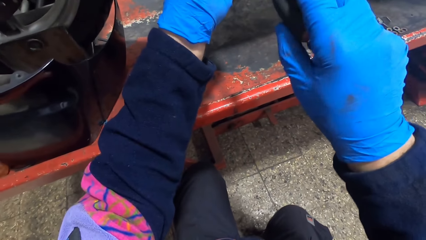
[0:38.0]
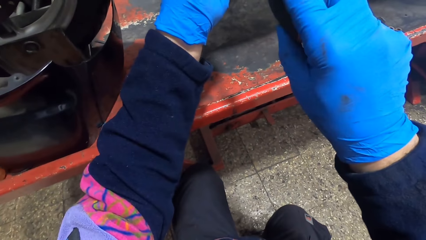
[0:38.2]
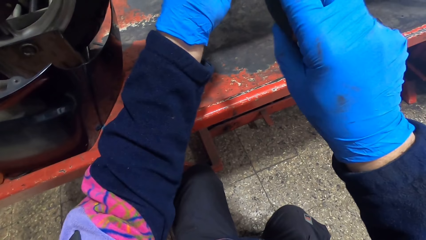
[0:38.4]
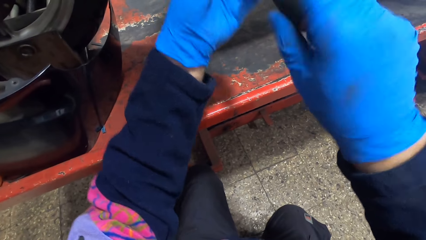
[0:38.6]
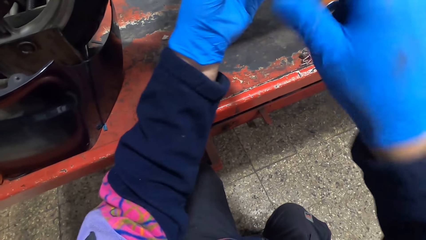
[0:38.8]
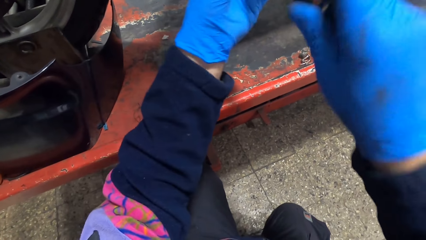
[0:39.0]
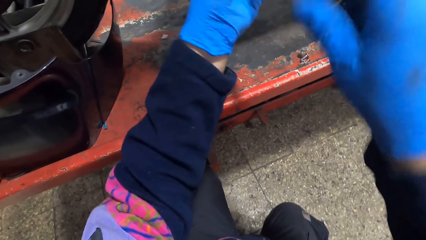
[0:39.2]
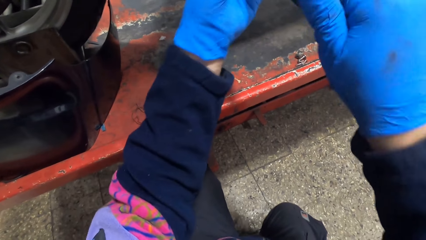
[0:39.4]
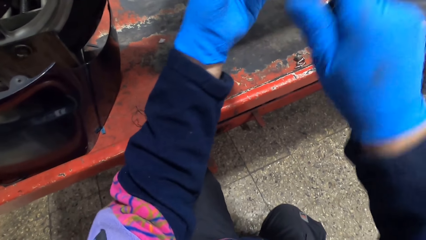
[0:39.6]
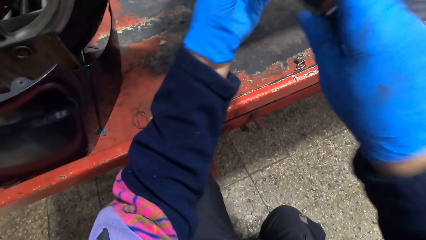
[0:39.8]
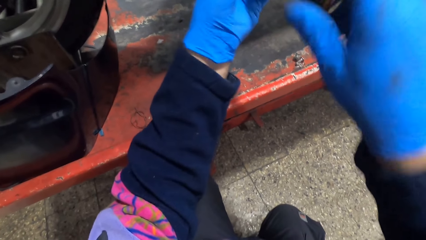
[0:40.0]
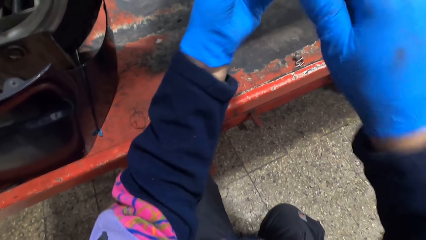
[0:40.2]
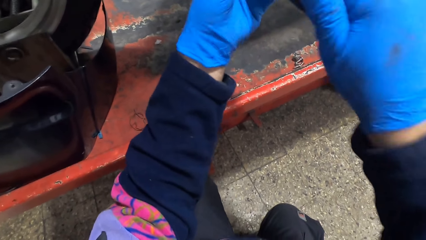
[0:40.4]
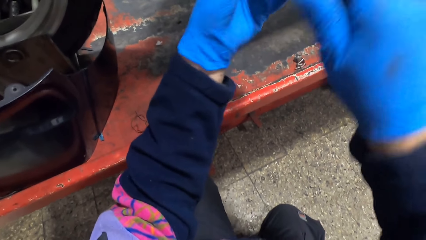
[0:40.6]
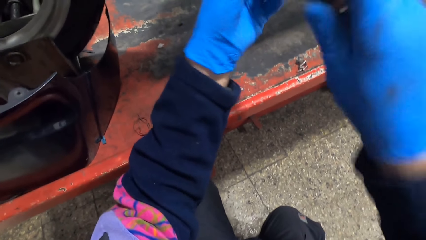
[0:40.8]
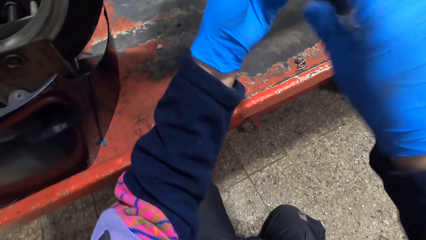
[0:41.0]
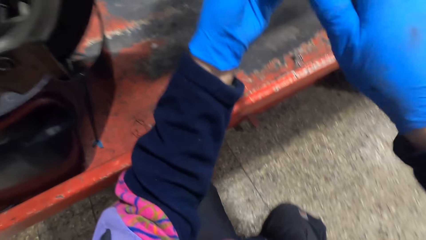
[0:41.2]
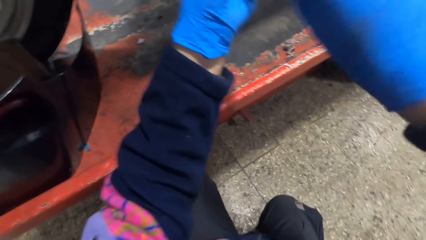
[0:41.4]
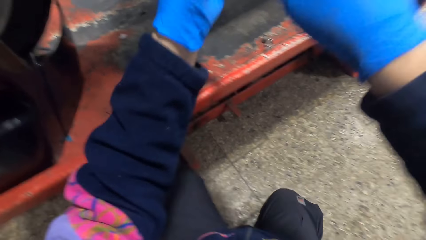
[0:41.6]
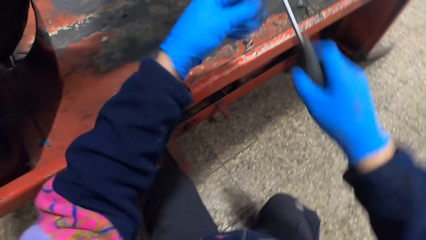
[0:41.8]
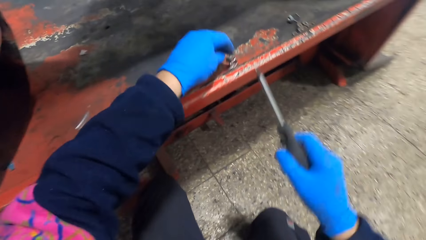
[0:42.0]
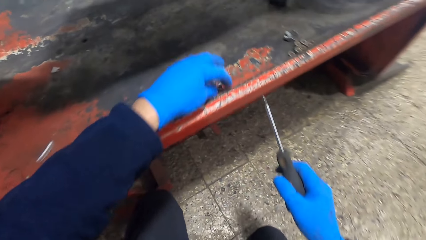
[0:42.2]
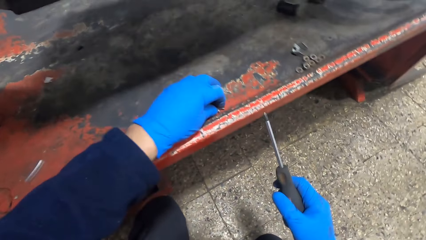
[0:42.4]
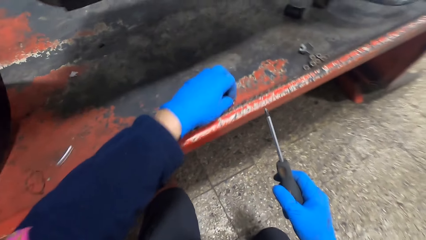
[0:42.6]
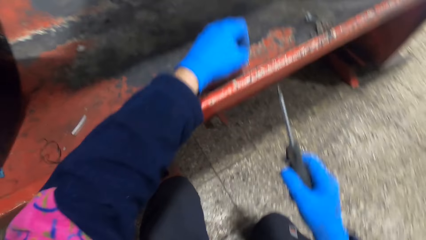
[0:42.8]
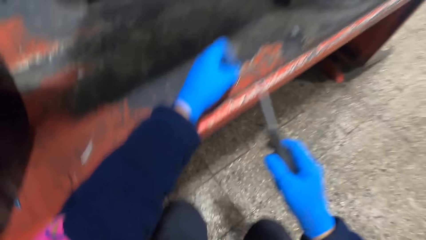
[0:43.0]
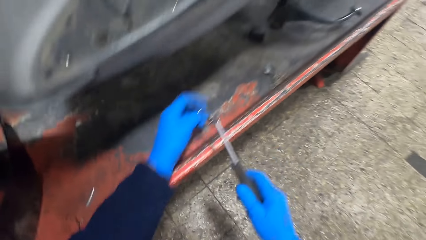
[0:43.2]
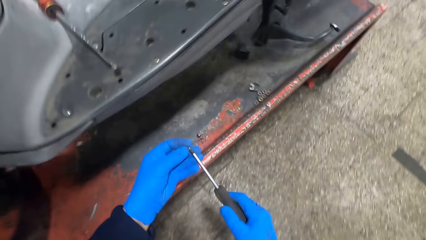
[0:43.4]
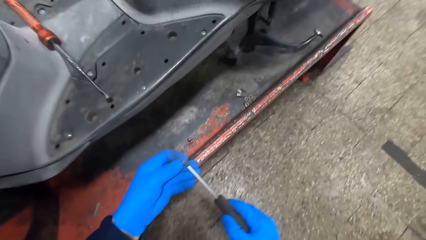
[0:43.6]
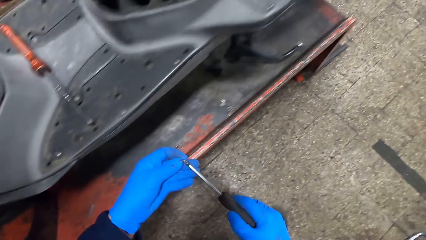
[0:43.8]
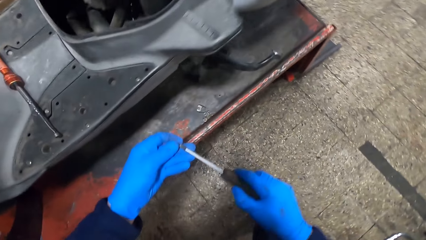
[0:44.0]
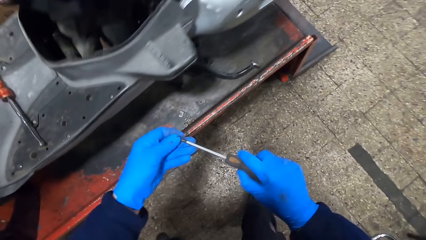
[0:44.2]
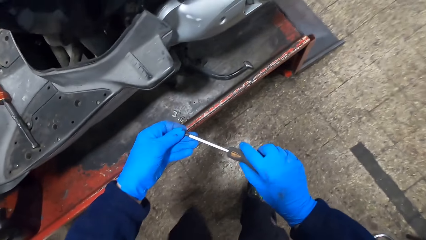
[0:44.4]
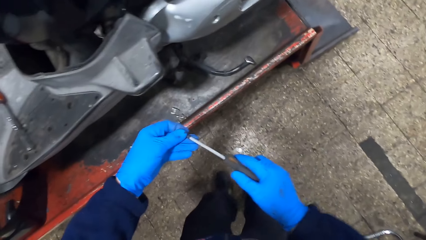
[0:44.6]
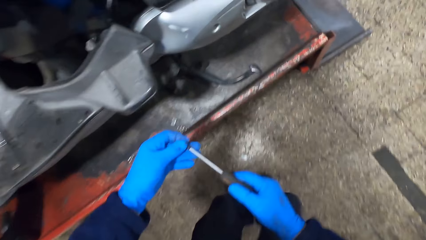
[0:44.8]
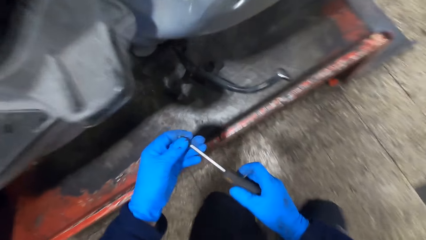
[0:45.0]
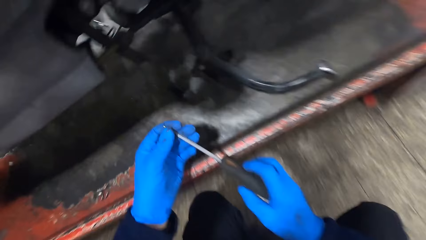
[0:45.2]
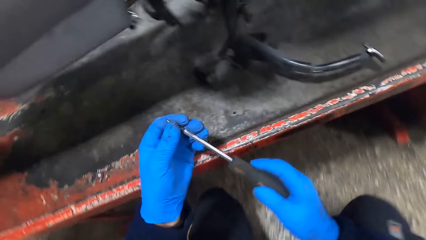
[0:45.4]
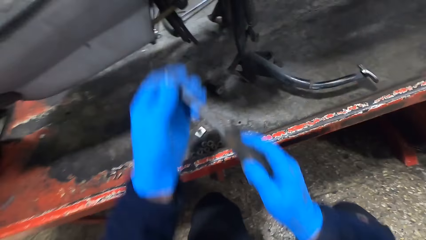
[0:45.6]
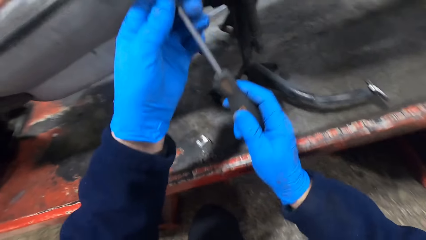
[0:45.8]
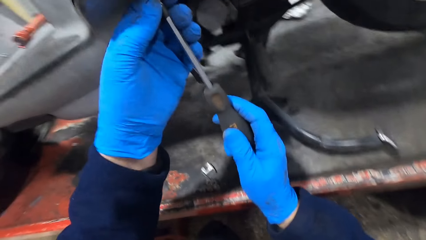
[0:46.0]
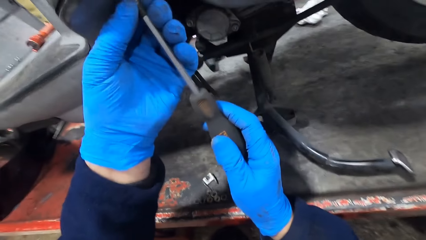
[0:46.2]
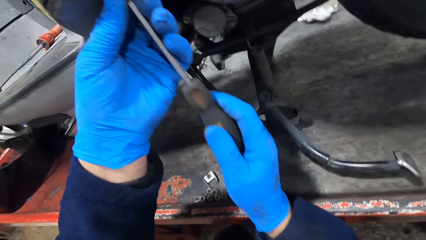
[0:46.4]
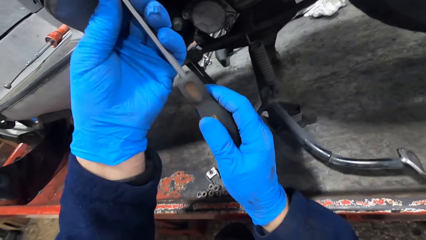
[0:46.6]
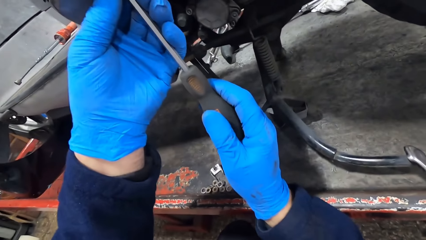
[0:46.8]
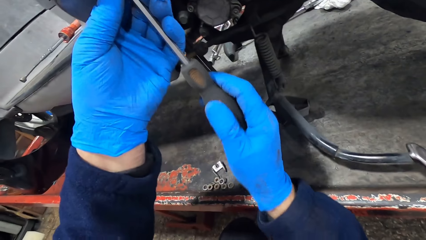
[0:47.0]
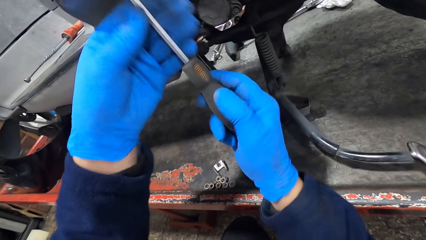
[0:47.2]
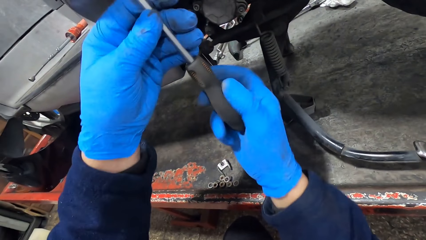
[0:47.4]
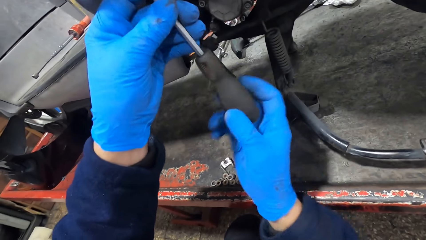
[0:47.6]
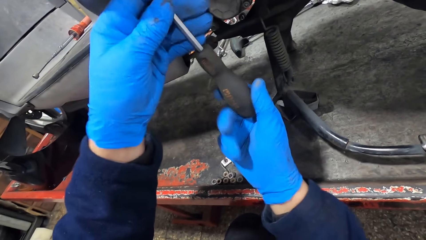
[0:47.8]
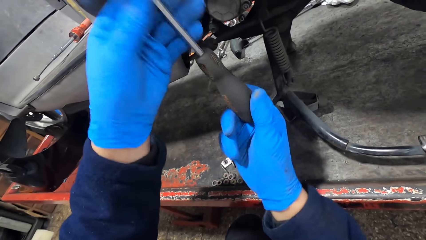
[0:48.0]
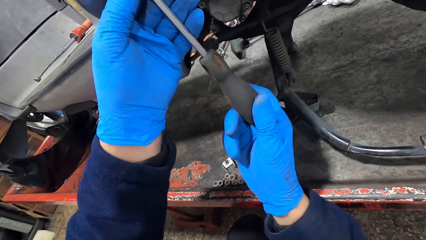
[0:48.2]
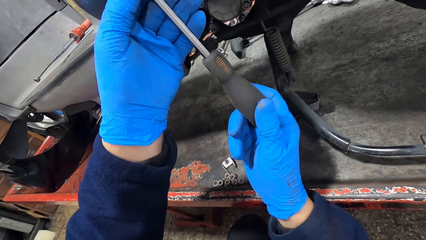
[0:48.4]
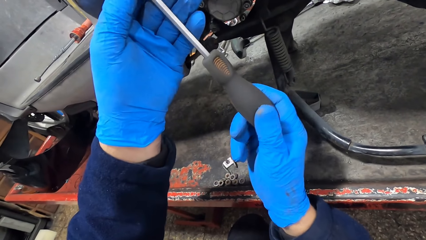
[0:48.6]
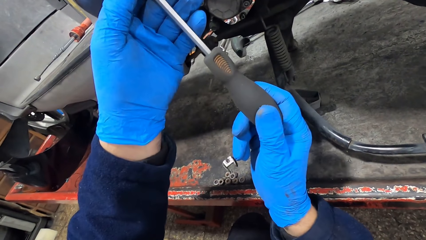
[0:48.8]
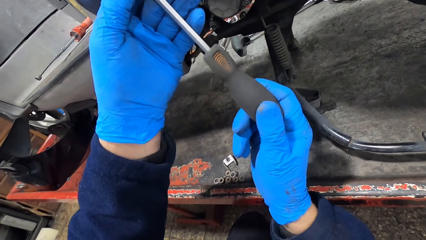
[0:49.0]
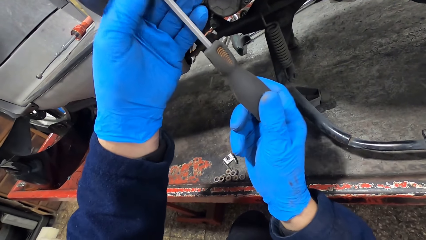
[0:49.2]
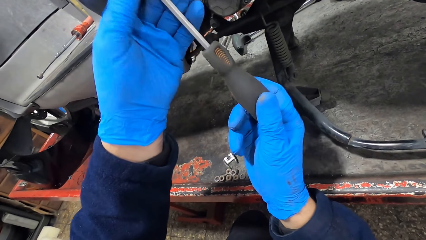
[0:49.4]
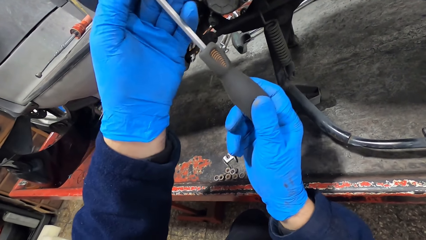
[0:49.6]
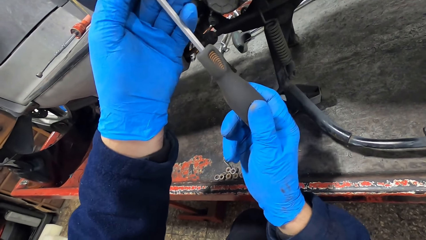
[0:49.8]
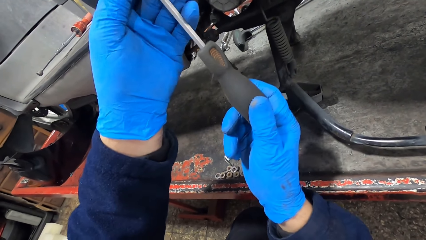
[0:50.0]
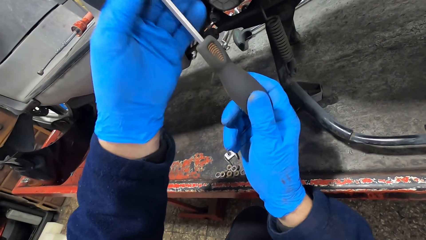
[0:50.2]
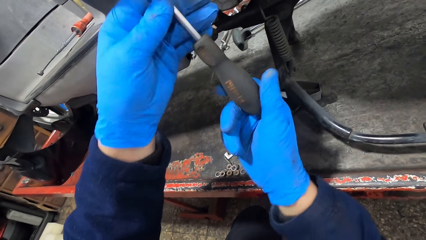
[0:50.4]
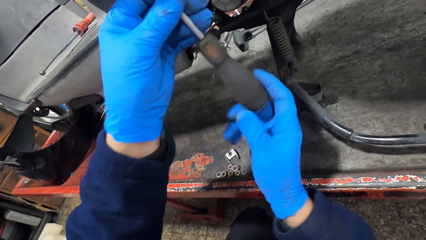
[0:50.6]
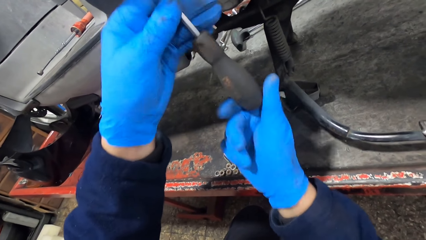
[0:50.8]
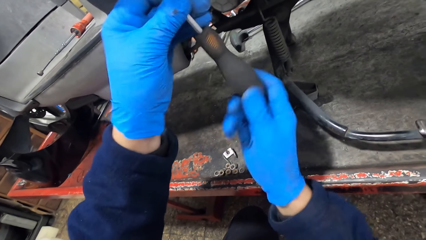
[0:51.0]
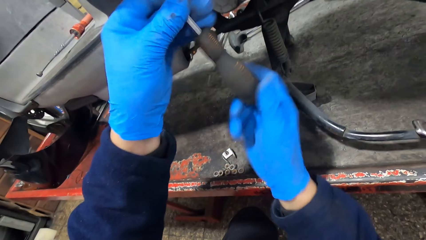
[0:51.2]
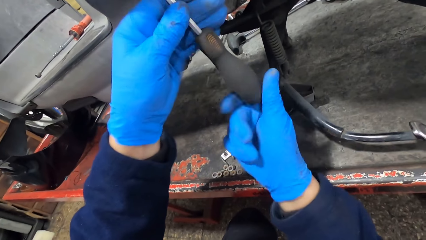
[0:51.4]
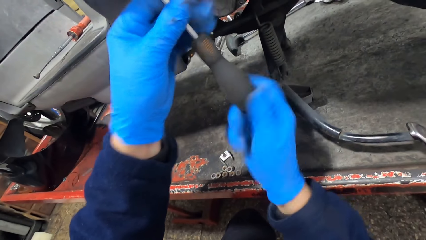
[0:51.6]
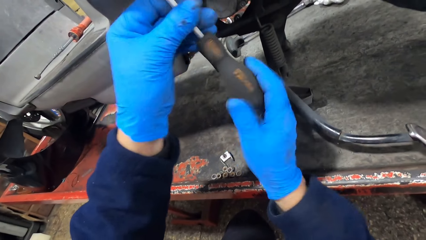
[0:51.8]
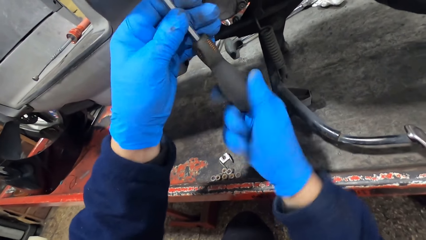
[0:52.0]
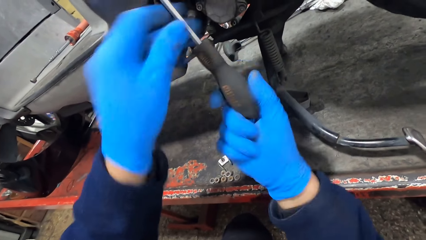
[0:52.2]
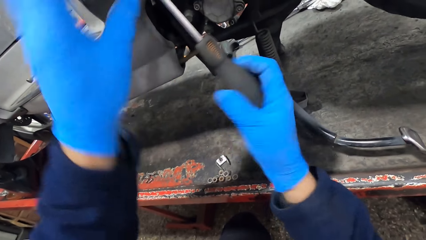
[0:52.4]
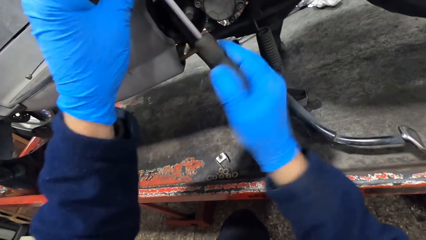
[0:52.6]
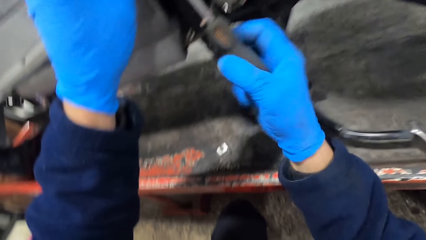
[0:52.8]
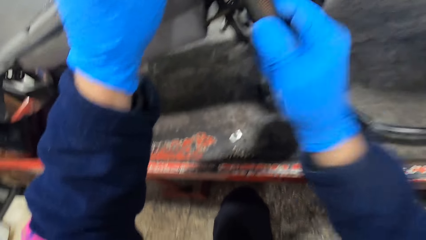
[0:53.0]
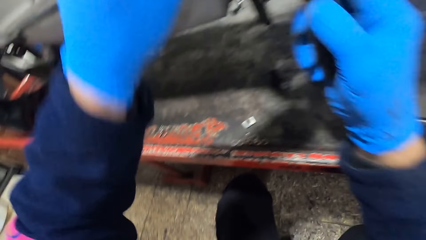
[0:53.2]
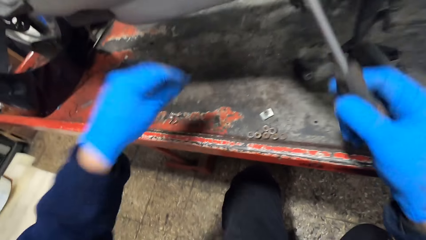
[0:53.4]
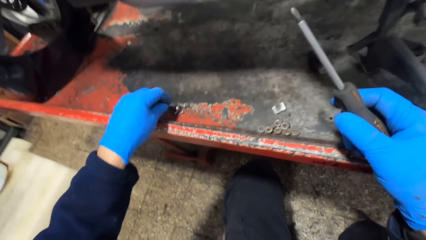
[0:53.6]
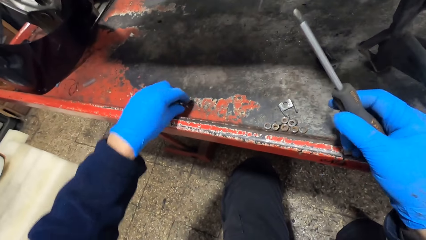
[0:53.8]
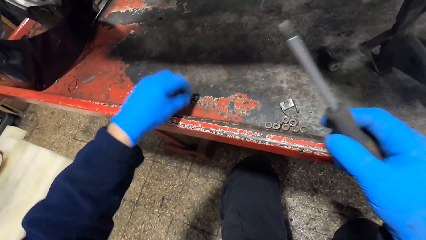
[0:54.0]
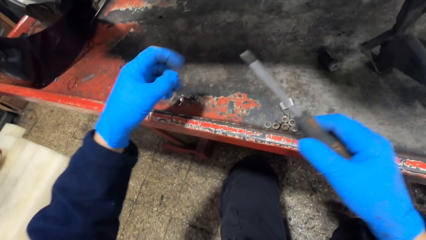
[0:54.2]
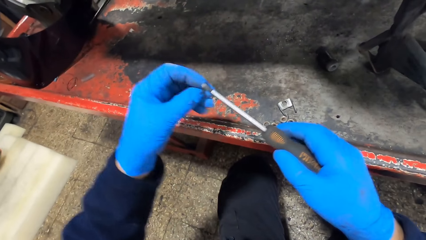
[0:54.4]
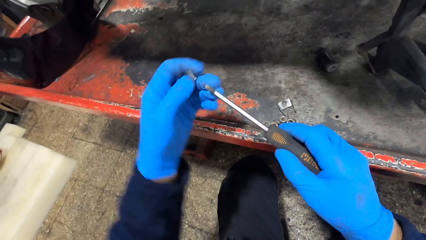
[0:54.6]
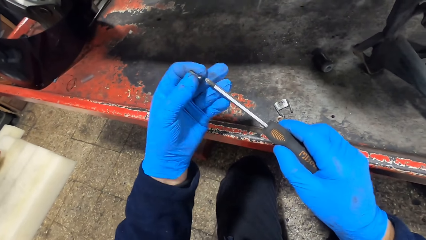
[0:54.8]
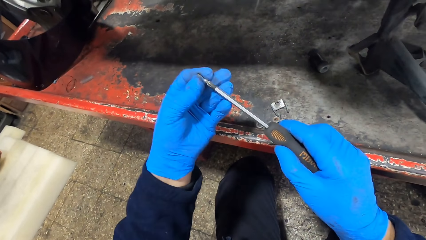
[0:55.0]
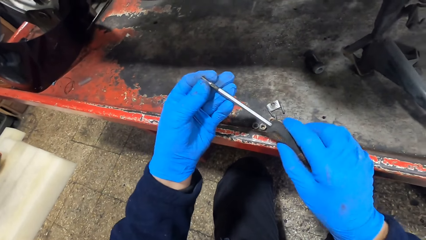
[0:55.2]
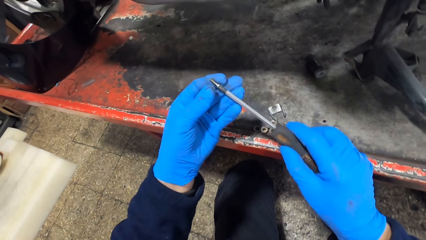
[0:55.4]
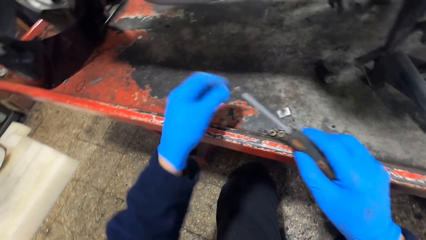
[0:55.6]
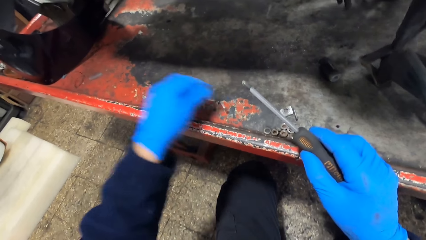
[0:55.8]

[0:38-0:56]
The camera wearer screws the screw onto the motorcycle with the screwdriver in both hands. He picks up a screw from the auto lift with his left hand. He places the screw on the screwdriver with his left hand. He screws the screw onto the motorcycle with the screwdriver in both hands. He picks up a screw from the auto lift with his left hand. He places the screw on the screwdriver with his left hand.
